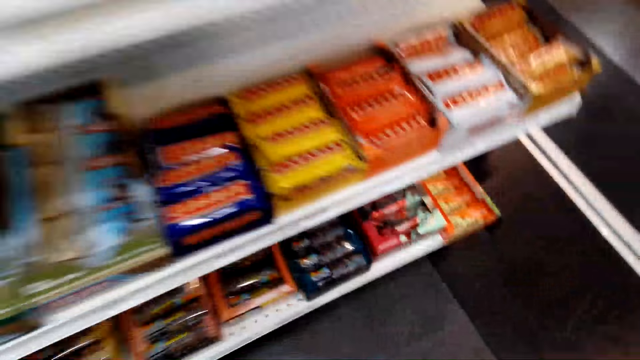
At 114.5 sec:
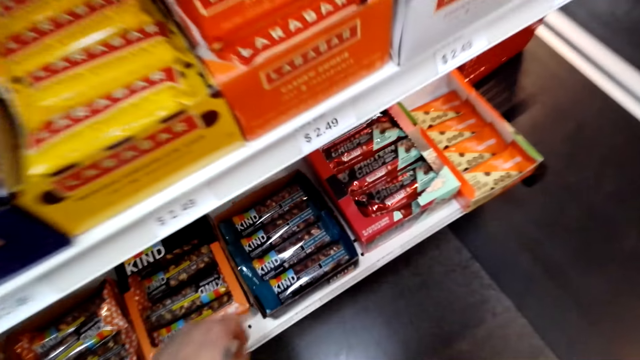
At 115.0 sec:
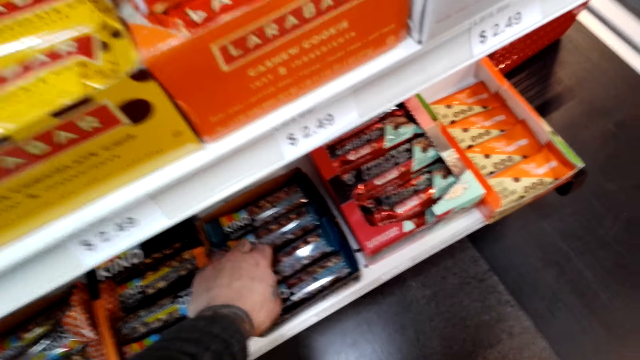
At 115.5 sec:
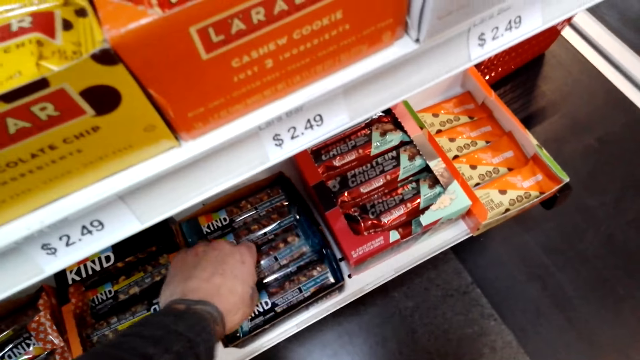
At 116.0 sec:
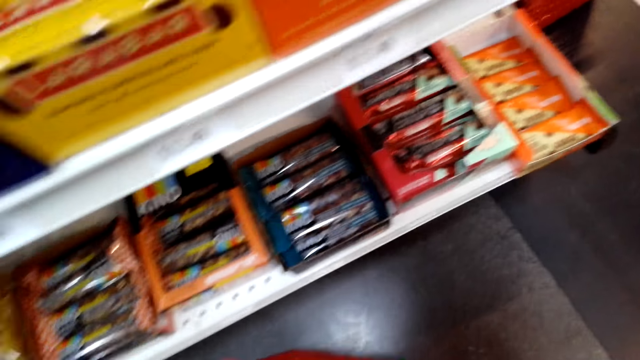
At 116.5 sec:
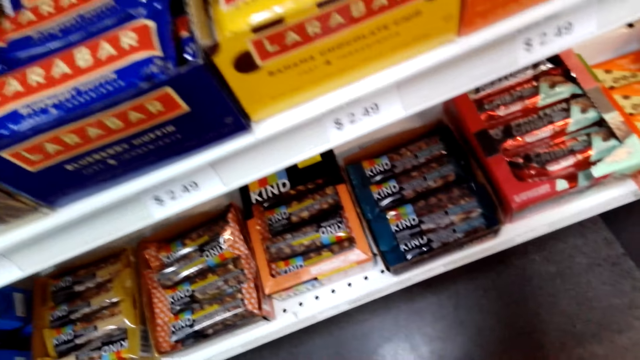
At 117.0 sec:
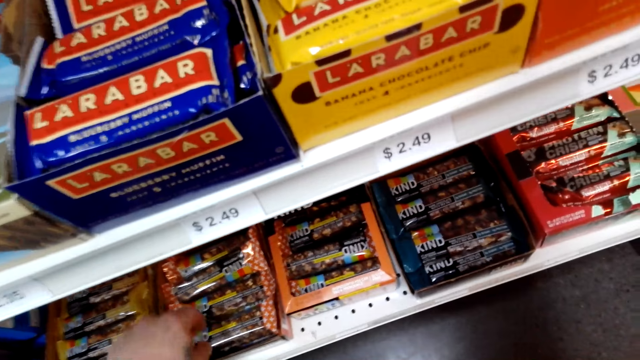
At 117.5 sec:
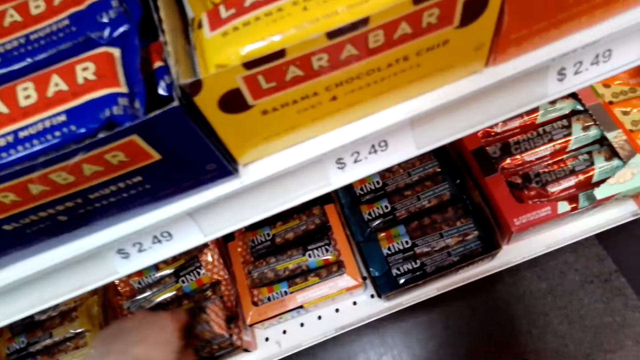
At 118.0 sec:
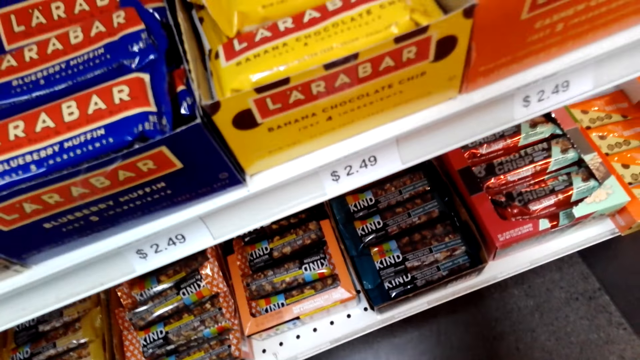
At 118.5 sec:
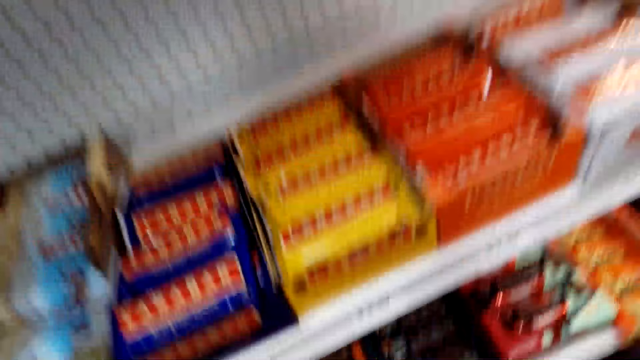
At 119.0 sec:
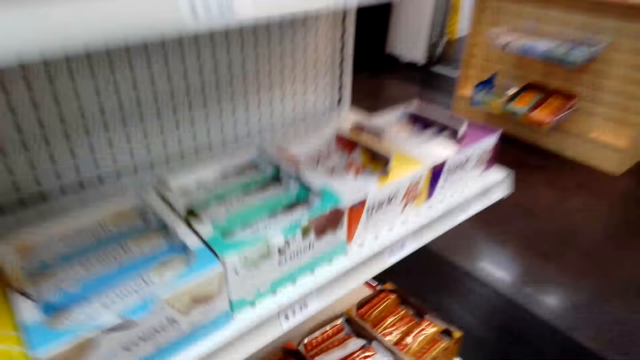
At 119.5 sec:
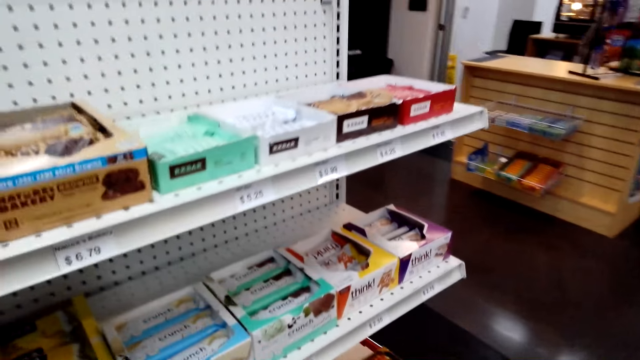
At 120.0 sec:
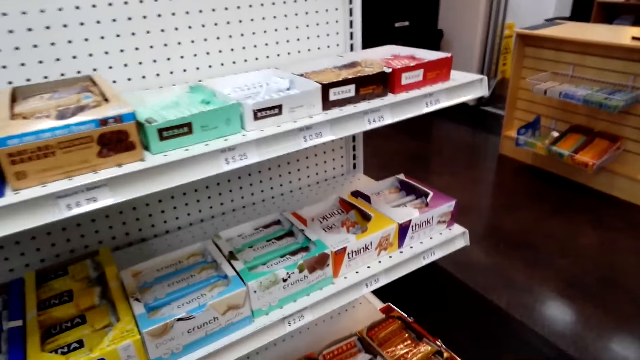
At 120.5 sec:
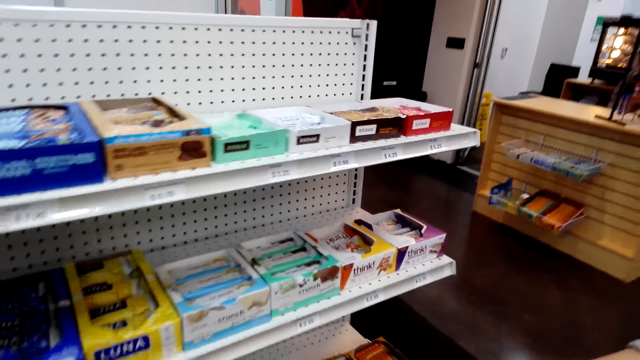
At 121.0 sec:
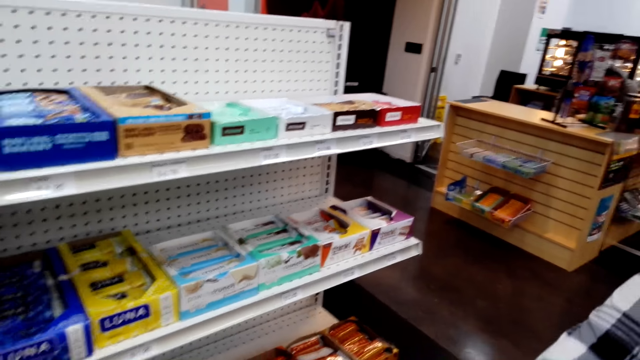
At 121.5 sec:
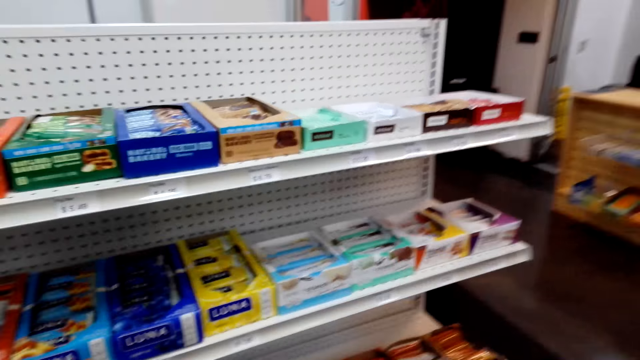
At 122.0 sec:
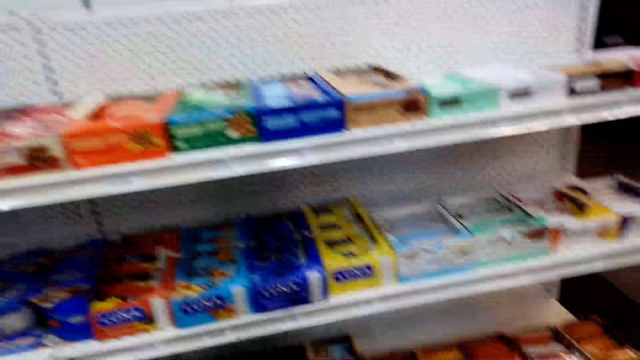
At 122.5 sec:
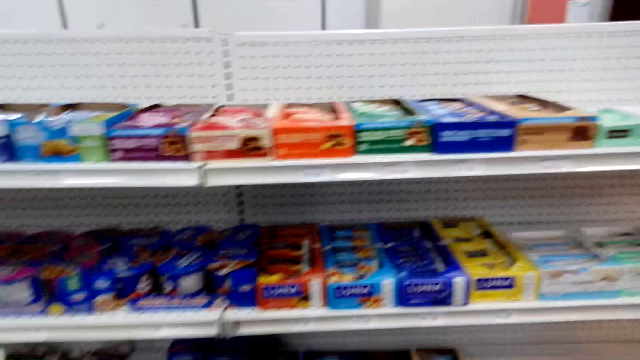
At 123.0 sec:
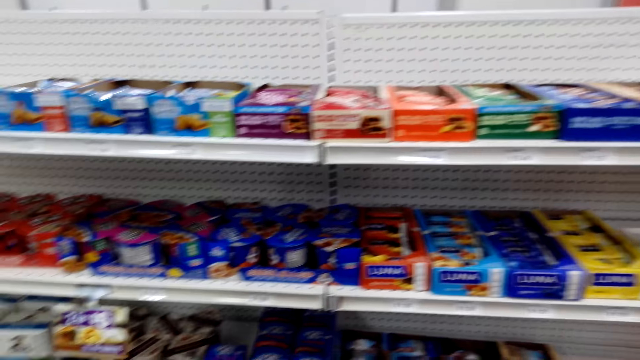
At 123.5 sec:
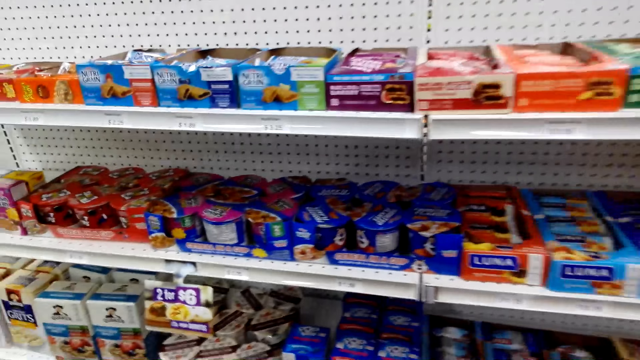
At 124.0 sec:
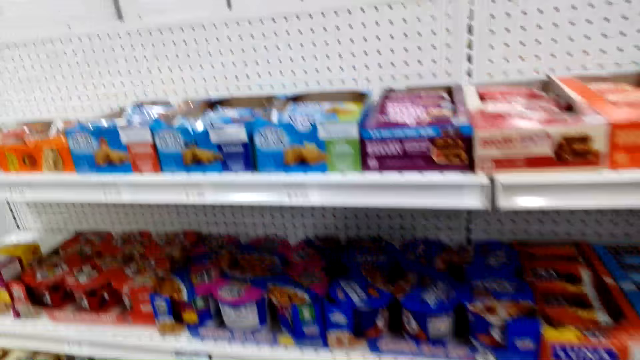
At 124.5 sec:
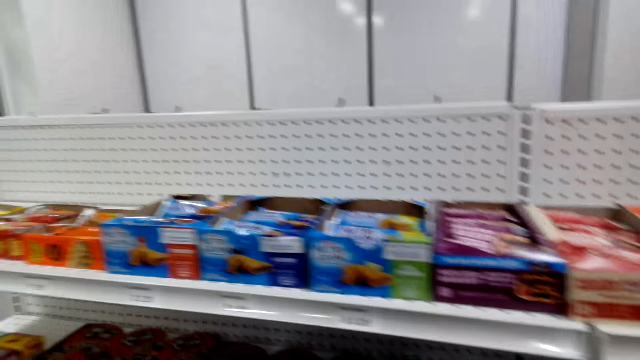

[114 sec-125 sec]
The camera wearer picks a kind in the supermarket shelf with his left hand. He puts the kind in the shopping basket. He picks a kind in the supermarket shelf with his left hand. He looks at the items in the supermarket shelf. A woman talks to the camera wearer. The camera wearer talks to the woman.

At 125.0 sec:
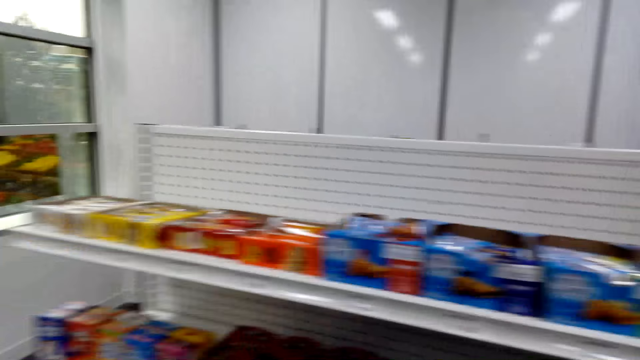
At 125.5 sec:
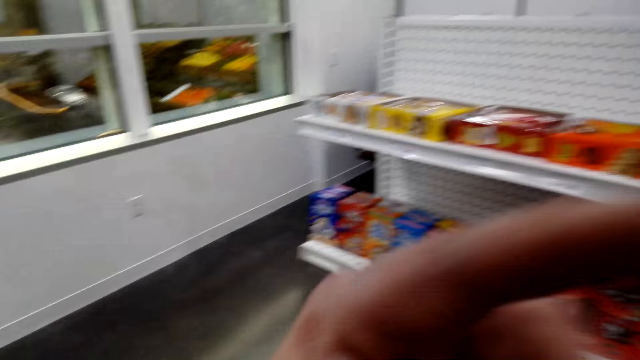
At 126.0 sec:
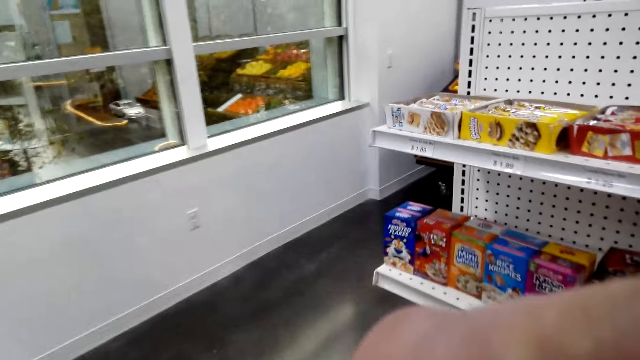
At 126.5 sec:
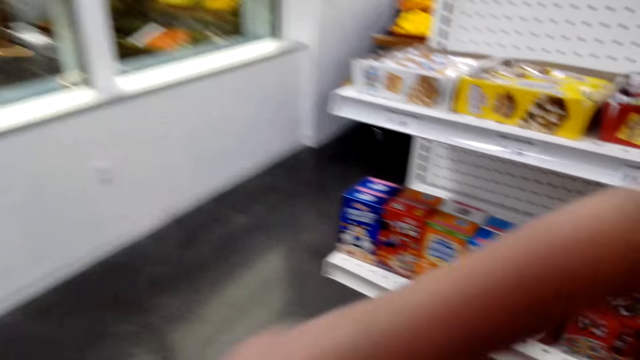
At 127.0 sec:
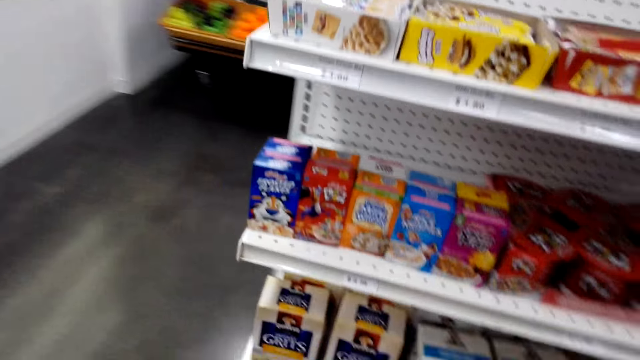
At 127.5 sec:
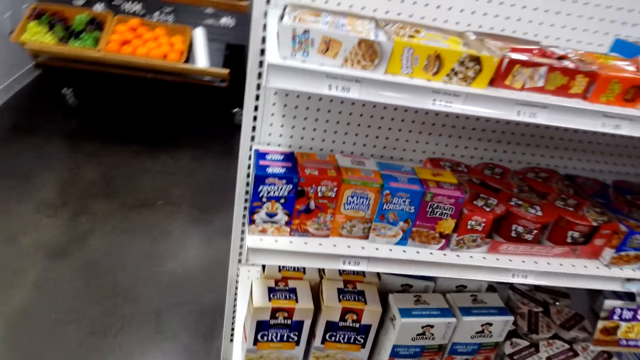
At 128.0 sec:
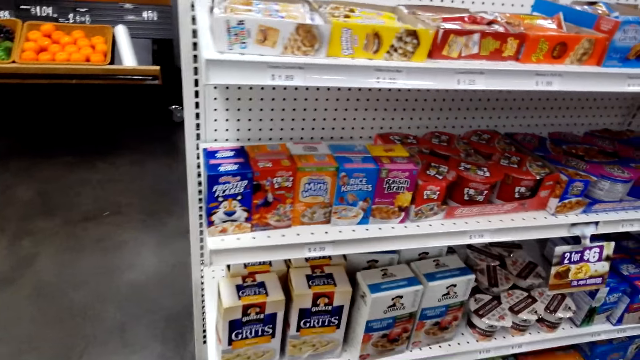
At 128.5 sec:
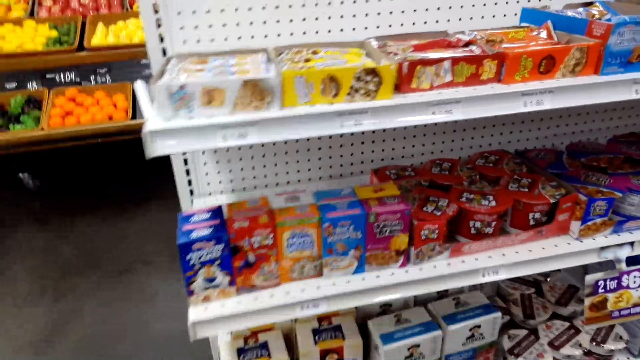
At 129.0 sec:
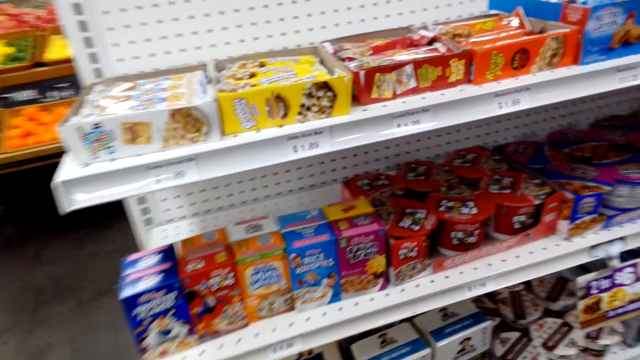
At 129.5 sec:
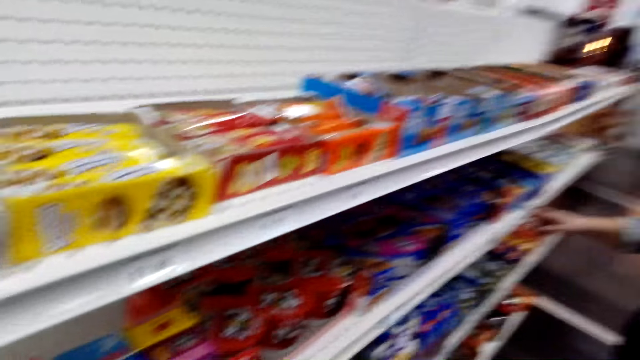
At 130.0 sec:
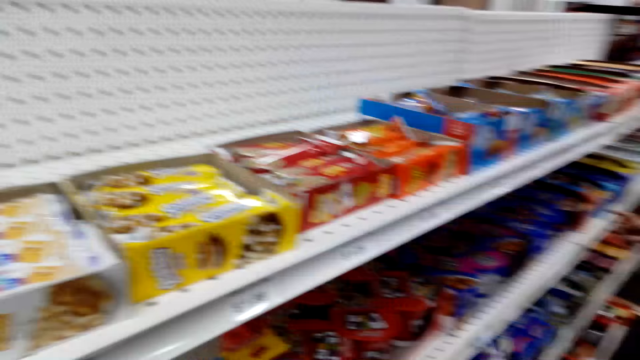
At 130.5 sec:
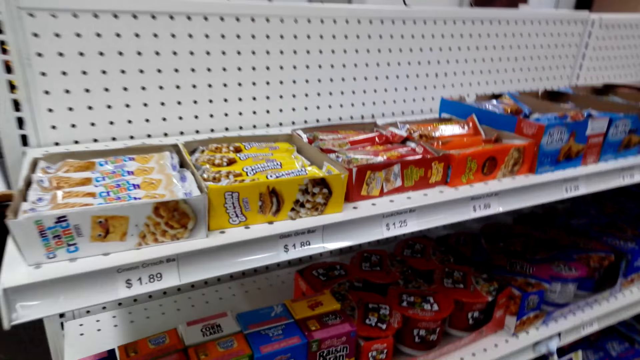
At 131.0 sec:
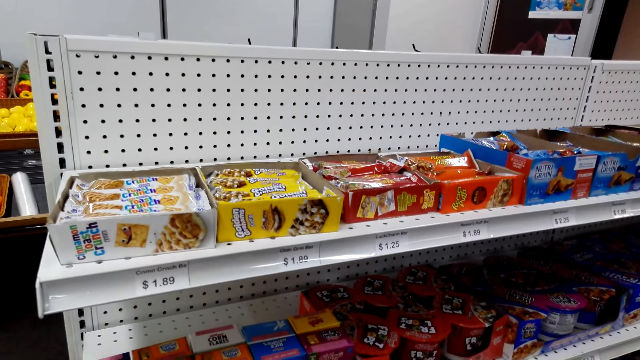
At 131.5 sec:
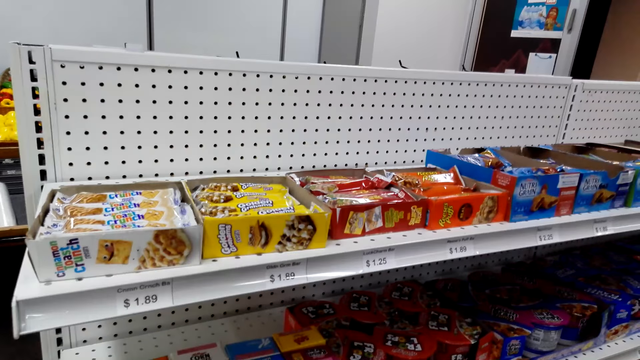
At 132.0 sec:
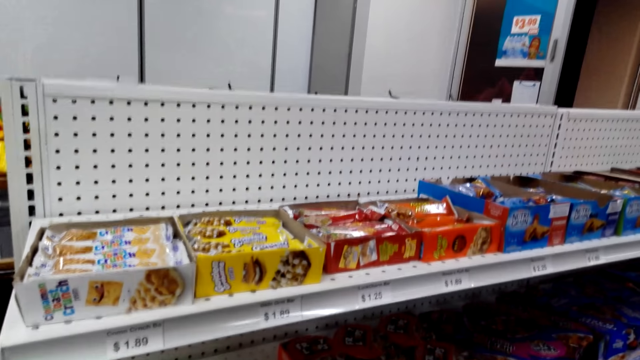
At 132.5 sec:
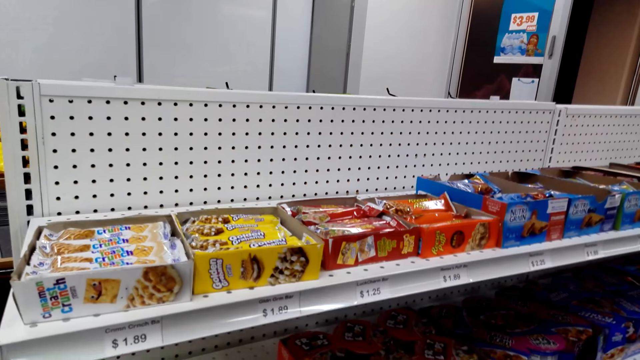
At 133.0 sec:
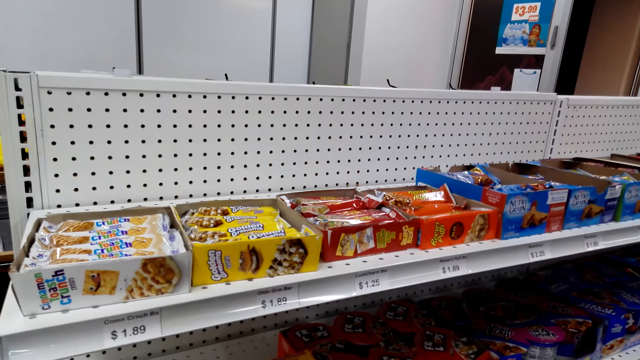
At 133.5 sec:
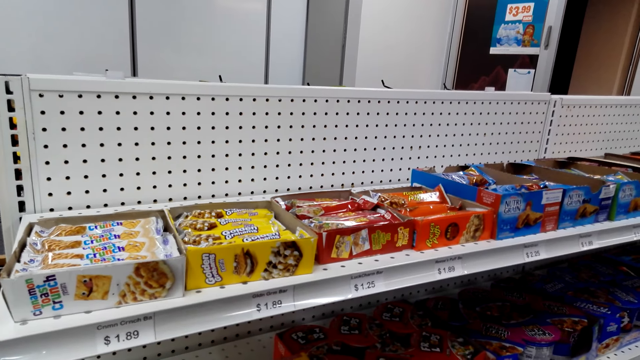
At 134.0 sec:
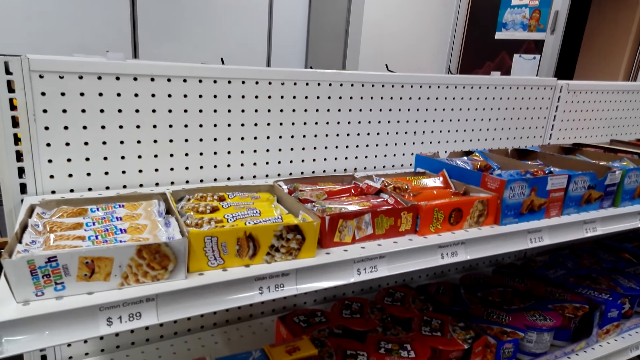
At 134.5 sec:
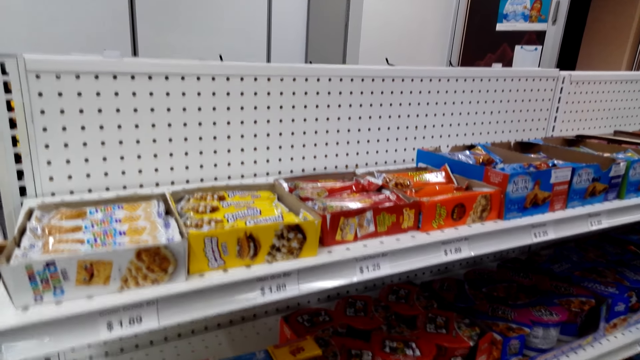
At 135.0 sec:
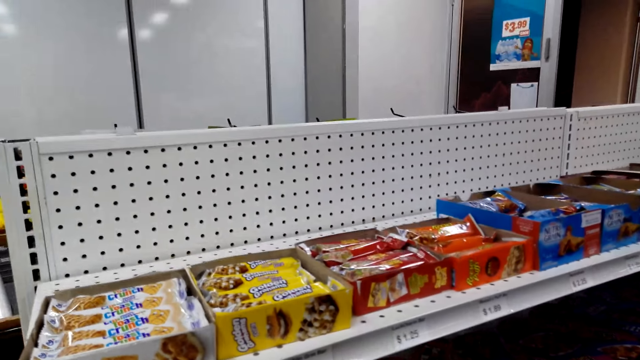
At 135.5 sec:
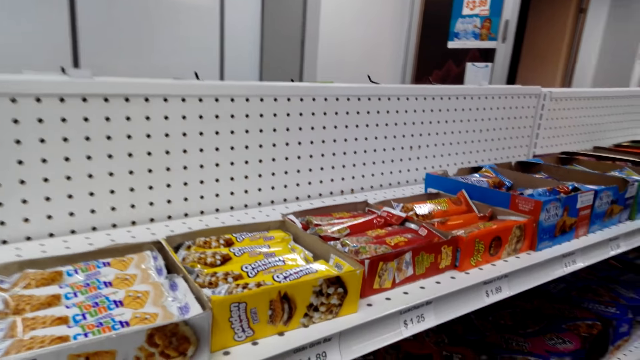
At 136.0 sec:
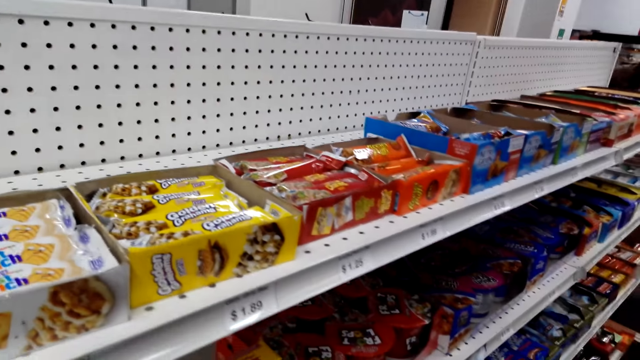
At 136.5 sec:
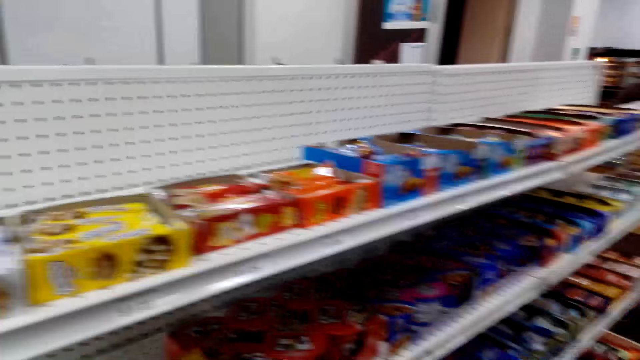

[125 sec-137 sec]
The camera wearer walks and looks around. He lifts his hand up and stops walking. He looks at the items in the supermarket shelf. He looks at the items in the supermarket shelf again. He talks to a woman.
